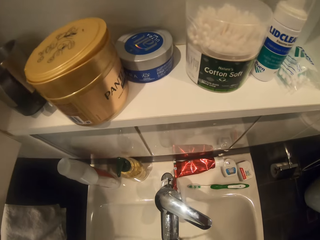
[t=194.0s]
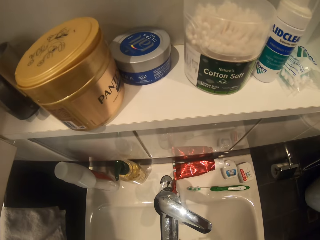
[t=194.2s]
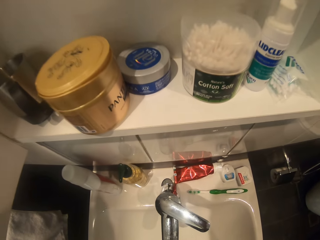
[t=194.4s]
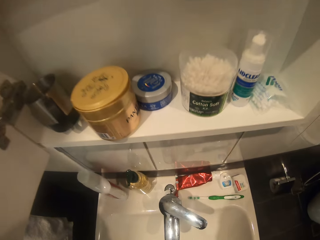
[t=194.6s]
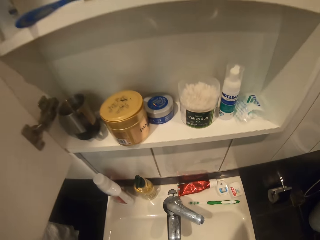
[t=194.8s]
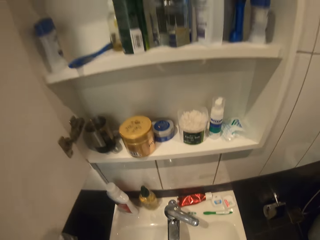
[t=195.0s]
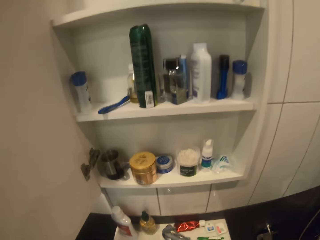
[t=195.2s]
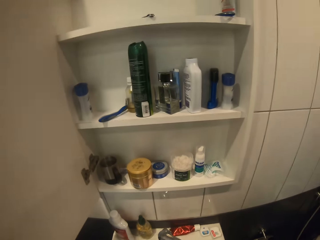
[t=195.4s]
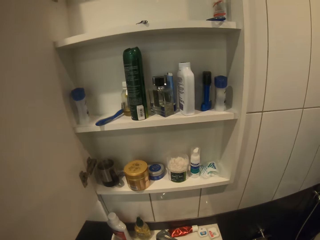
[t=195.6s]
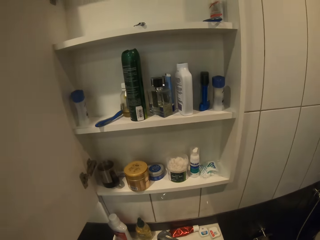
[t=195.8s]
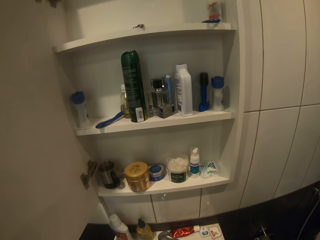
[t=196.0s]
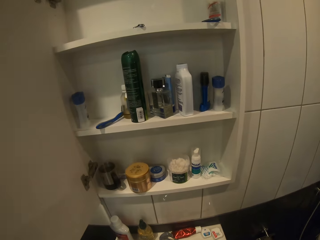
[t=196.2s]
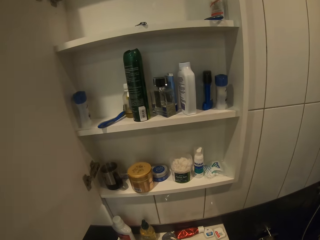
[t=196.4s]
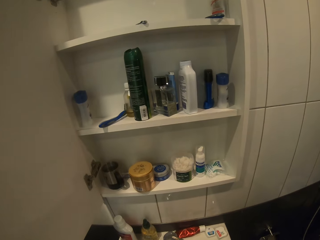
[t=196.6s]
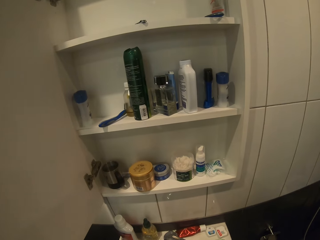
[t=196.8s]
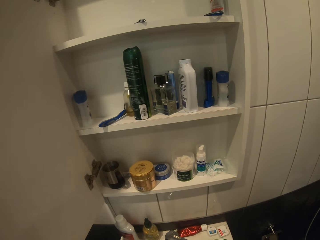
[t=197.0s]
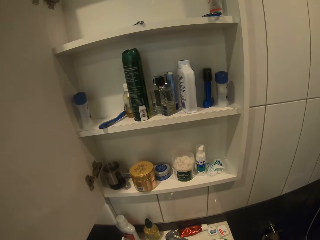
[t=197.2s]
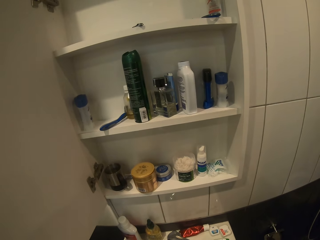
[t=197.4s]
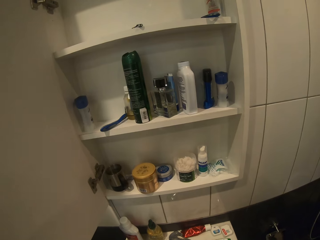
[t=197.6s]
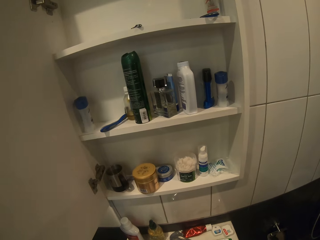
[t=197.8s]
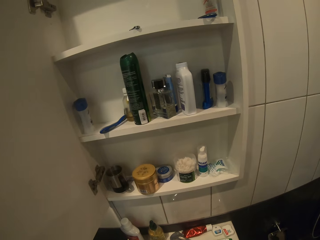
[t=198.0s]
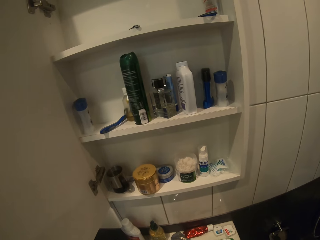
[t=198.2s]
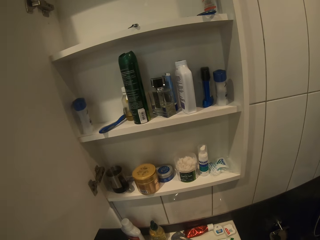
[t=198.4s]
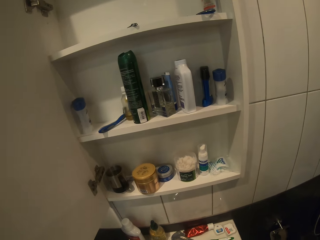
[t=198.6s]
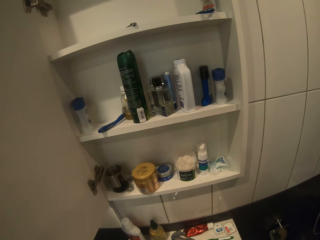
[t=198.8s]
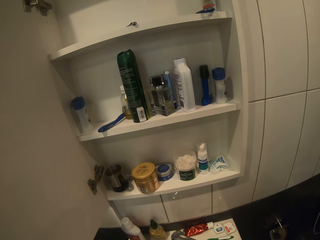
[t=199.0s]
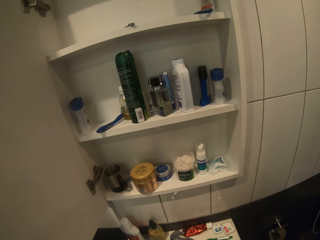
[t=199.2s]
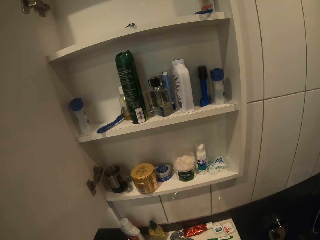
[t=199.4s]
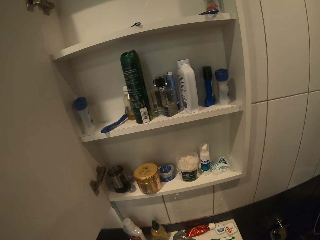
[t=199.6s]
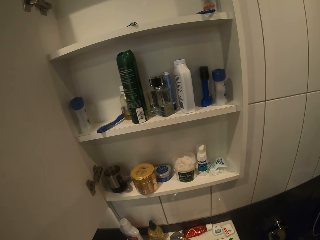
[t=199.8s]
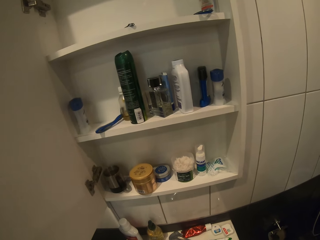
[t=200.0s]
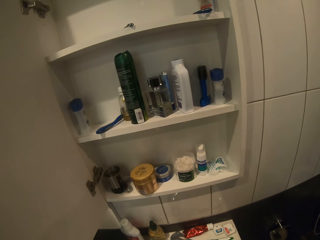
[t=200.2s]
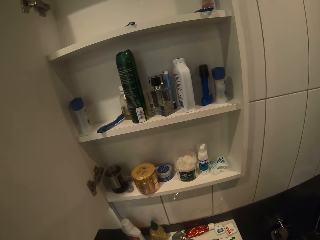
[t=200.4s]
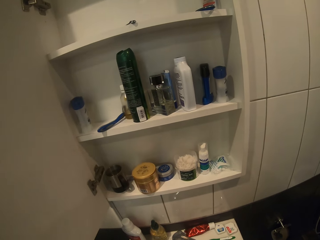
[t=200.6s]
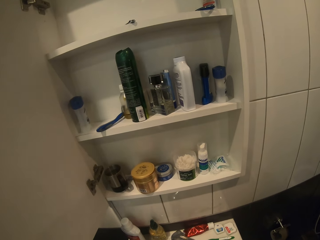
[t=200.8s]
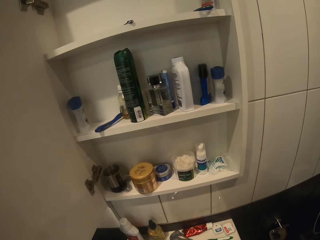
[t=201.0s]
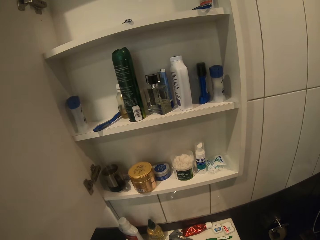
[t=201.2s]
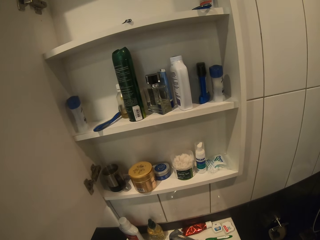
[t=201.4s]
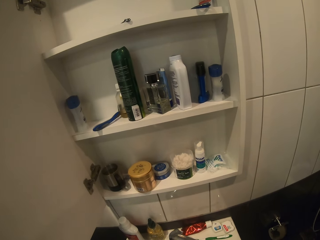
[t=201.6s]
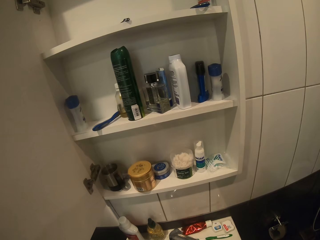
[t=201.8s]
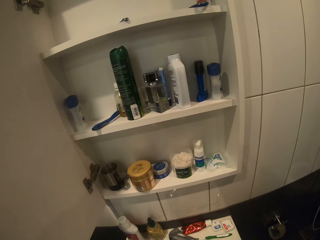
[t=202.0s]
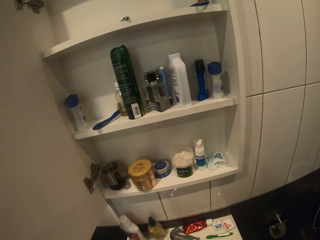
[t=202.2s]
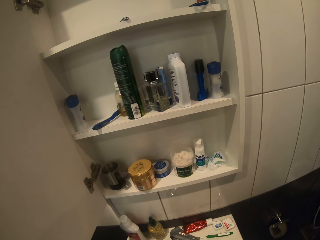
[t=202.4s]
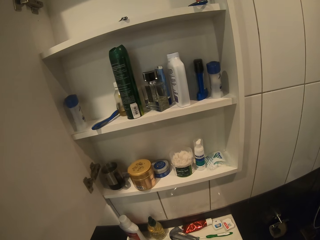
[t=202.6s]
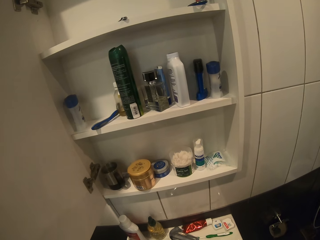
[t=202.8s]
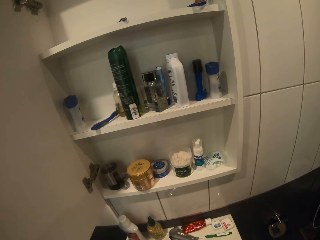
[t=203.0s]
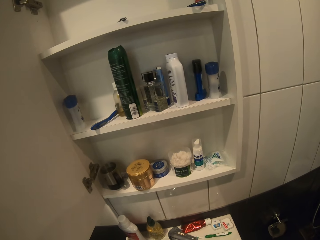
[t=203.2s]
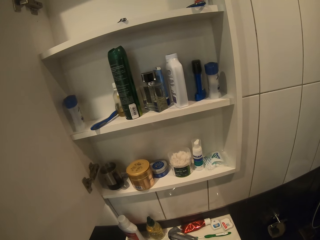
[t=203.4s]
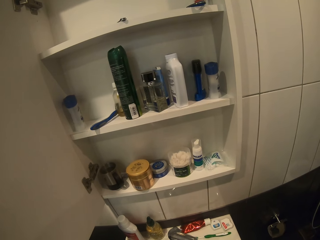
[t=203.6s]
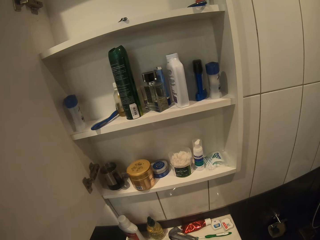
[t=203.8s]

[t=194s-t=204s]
The camera wearer pours water into the sink. They wash the hands. They brush the teeth. They hold the thread.

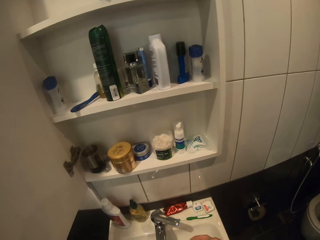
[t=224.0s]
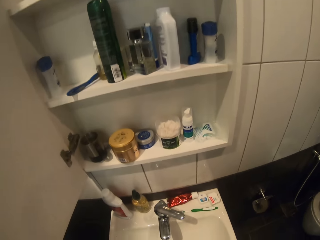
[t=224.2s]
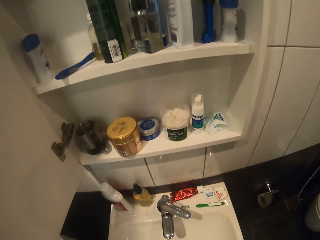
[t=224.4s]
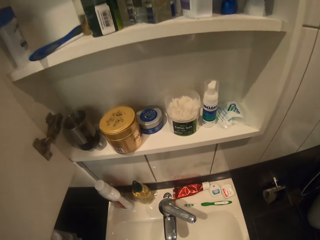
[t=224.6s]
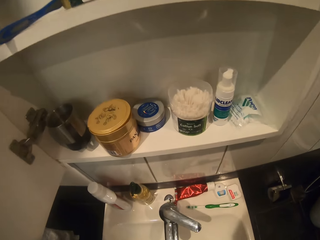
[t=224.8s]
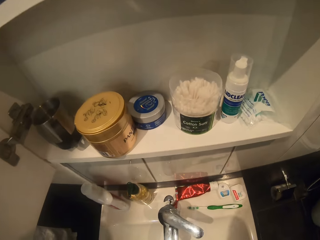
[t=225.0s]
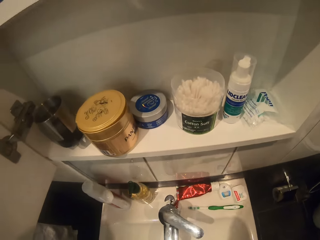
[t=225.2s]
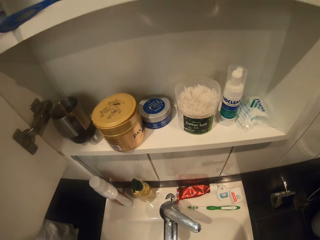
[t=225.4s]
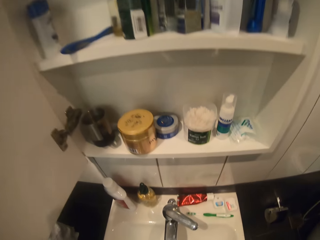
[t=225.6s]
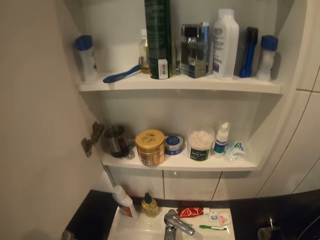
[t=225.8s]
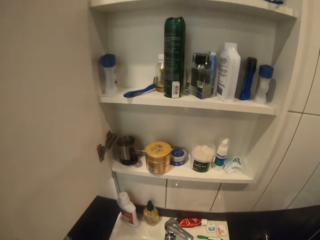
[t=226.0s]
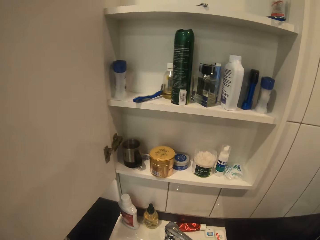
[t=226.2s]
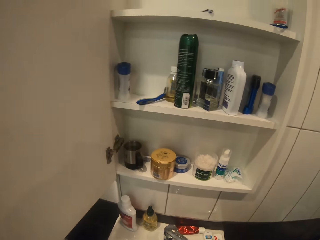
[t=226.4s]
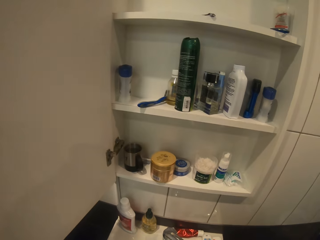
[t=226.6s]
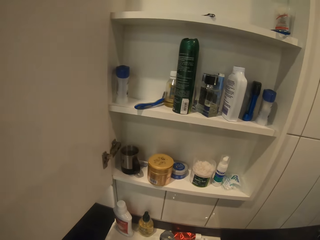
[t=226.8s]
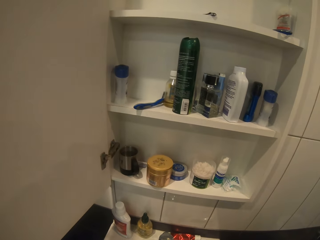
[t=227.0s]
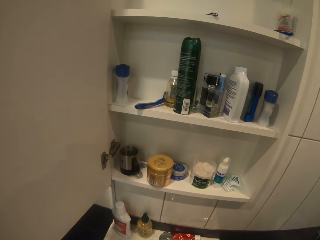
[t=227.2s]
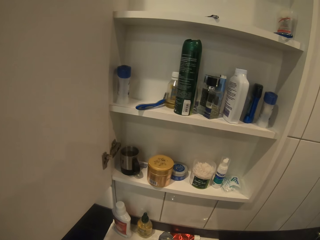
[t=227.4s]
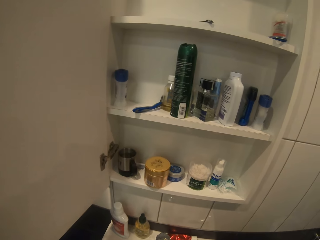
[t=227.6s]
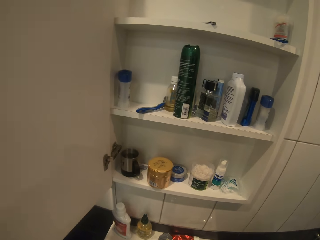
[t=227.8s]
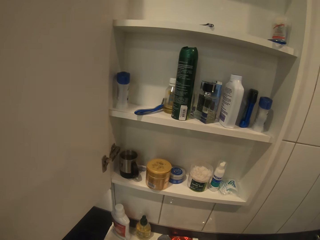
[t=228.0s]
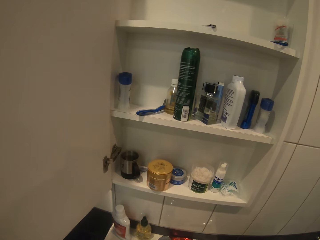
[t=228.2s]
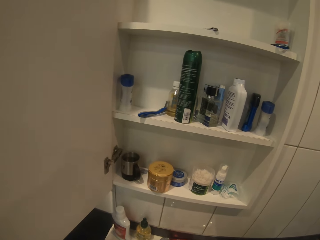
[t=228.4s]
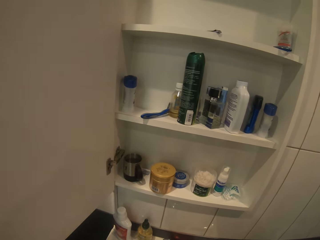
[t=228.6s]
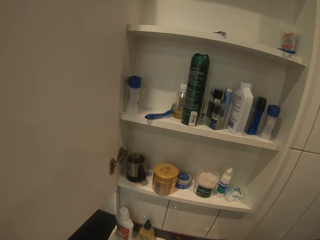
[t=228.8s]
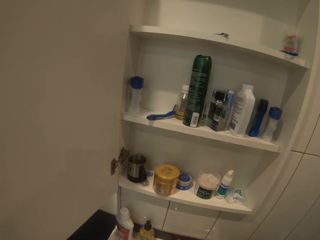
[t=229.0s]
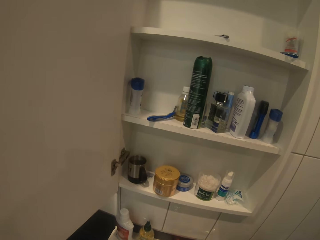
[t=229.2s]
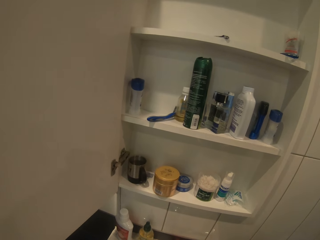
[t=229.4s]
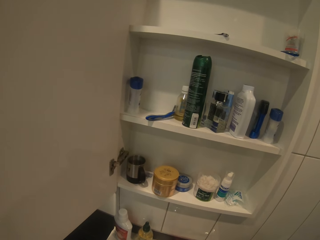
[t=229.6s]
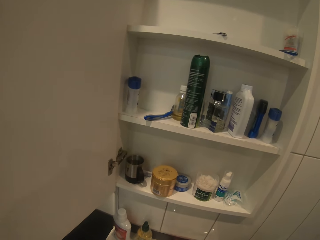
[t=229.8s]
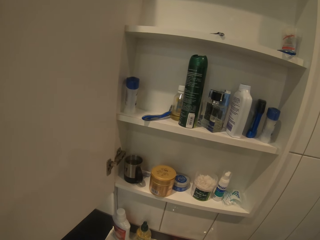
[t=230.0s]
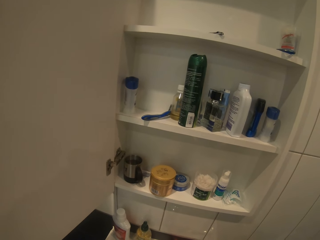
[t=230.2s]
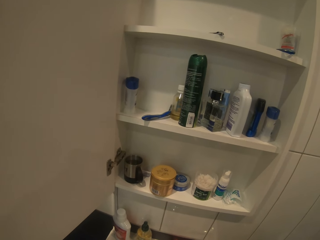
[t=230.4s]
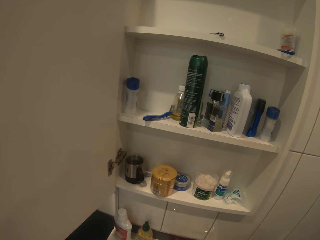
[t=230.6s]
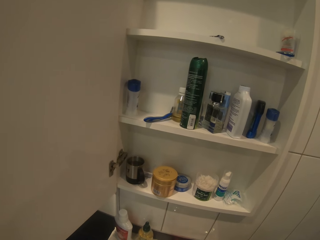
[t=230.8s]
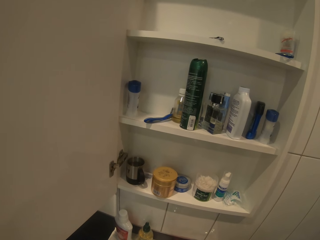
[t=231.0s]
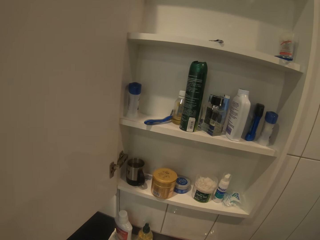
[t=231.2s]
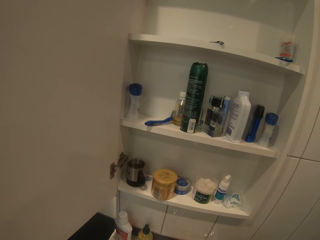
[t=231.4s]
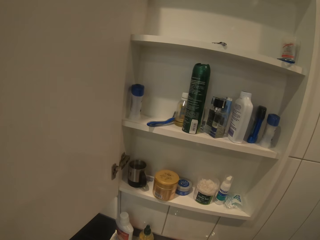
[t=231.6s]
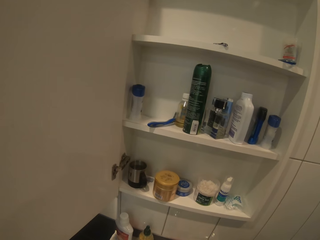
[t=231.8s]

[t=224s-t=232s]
The camera wearer pours water into the sink. They brush the teeth.

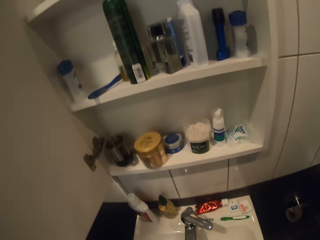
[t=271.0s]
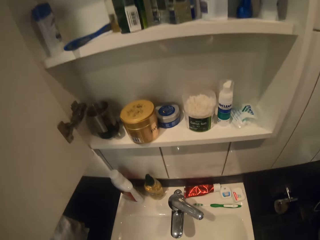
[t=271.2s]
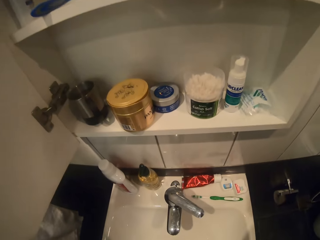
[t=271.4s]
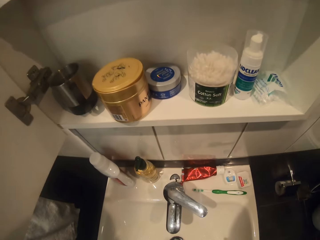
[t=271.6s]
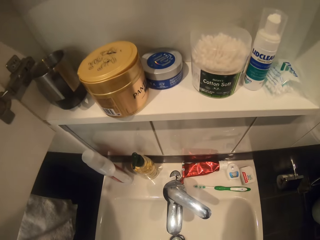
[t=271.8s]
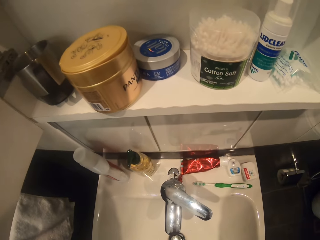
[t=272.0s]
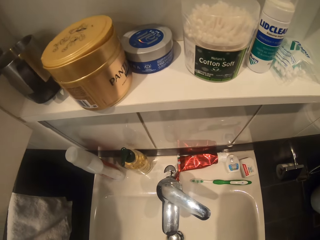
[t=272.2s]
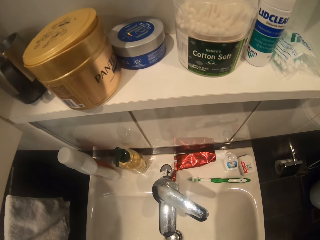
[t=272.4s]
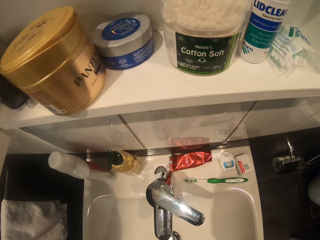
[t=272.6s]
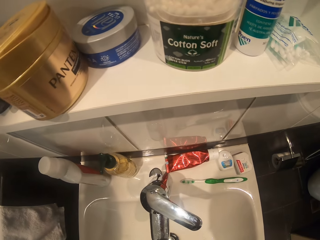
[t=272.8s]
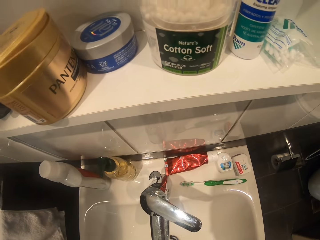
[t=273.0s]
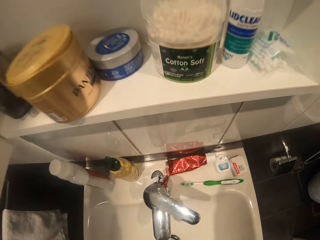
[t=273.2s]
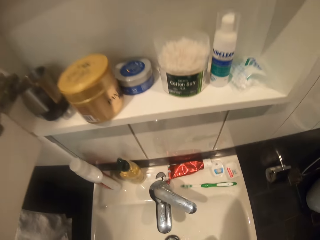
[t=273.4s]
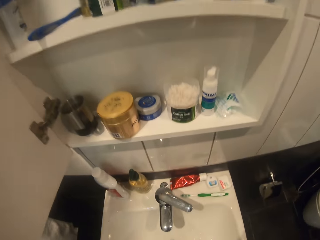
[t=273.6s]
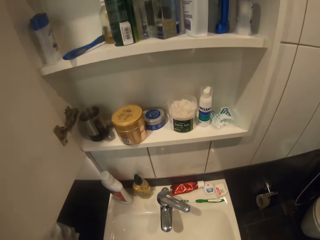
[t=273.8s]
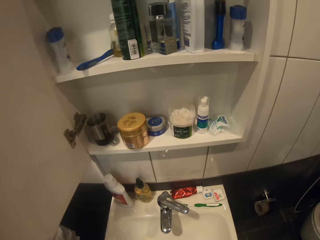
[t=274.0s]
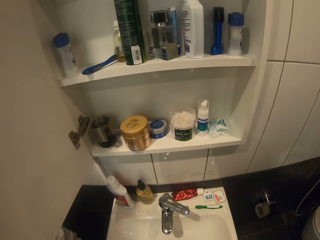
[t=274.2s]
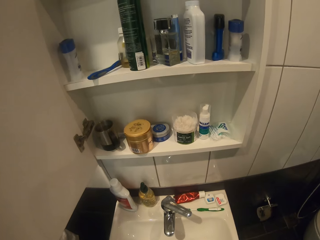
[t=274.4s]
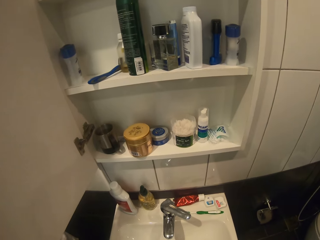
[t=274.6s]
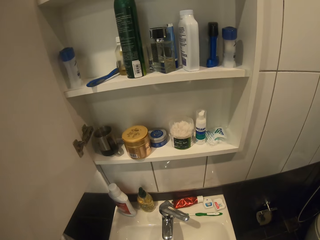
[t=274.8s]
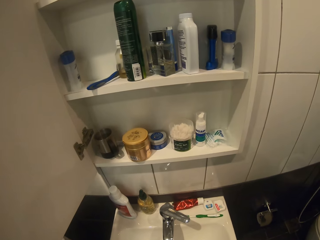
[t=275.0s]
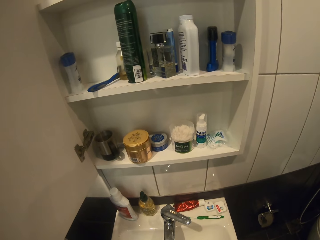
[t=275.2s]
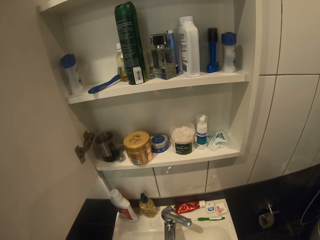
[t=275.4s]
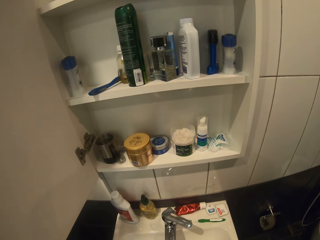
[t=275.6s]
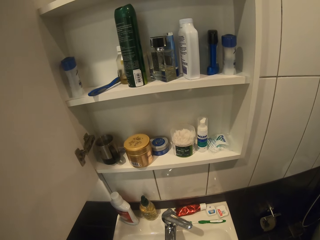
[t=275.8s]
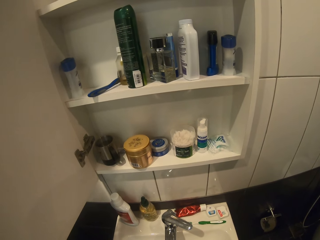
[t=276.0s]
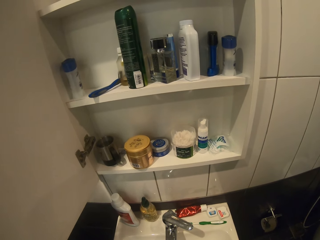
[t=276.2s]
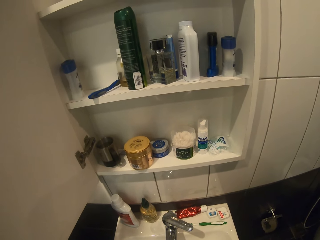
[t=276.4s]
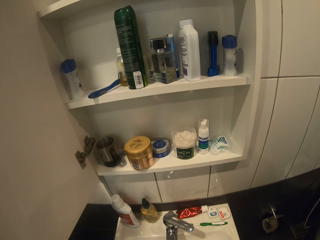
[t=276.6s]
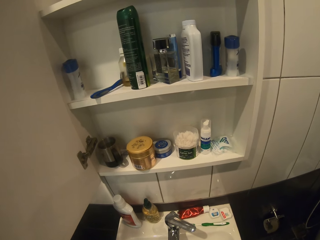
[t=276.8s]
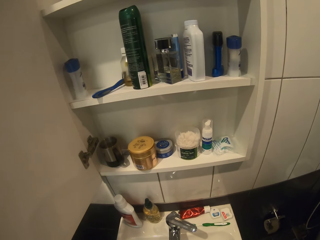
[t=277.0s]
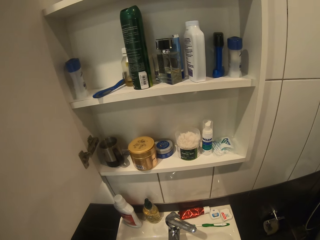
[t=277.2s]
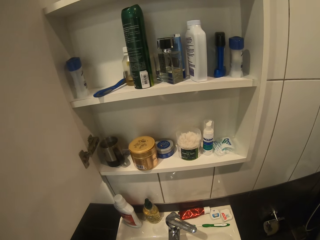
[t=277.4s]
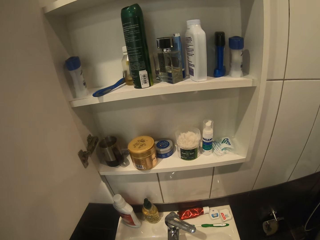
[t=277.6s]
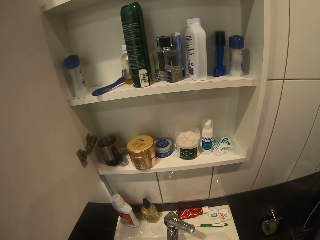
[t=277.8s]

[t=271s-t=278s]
The camera wearer pours water into the sink. They brush the teeth.
